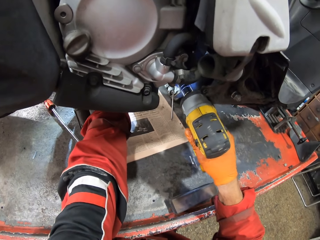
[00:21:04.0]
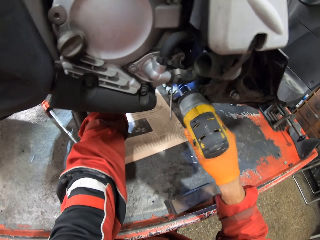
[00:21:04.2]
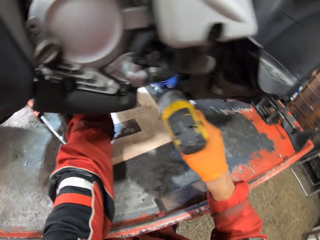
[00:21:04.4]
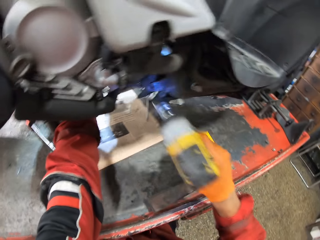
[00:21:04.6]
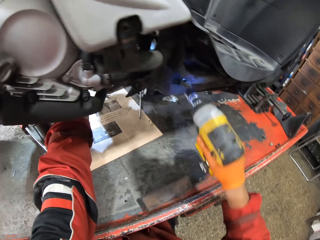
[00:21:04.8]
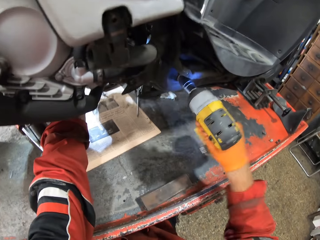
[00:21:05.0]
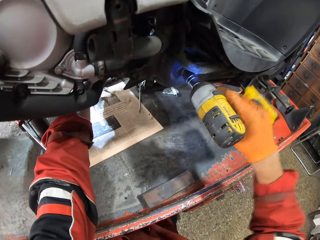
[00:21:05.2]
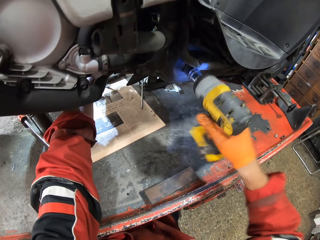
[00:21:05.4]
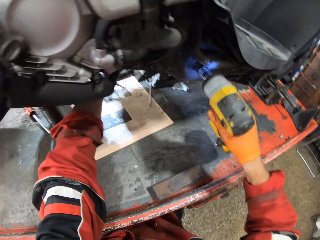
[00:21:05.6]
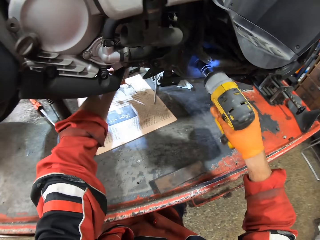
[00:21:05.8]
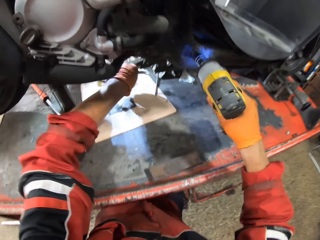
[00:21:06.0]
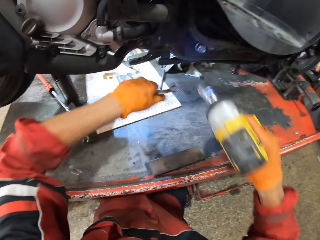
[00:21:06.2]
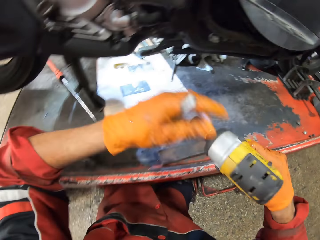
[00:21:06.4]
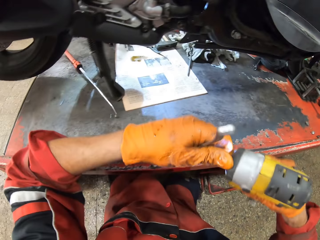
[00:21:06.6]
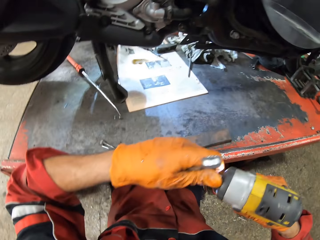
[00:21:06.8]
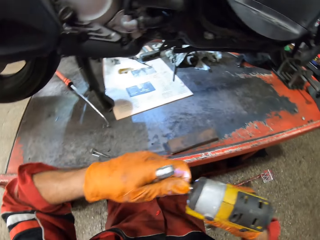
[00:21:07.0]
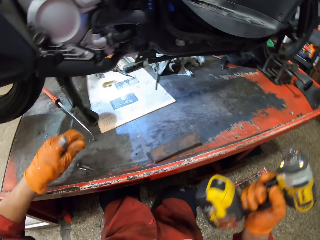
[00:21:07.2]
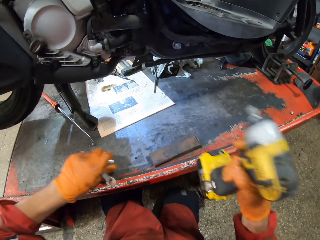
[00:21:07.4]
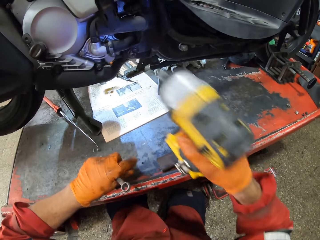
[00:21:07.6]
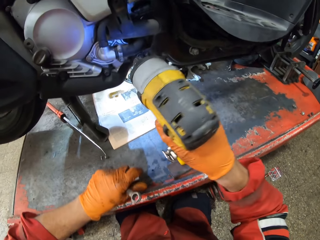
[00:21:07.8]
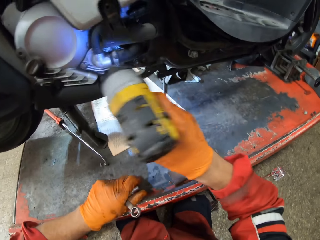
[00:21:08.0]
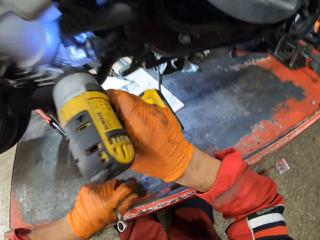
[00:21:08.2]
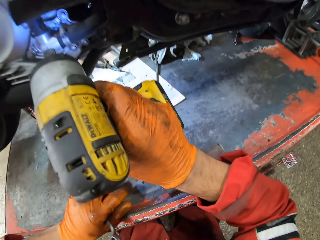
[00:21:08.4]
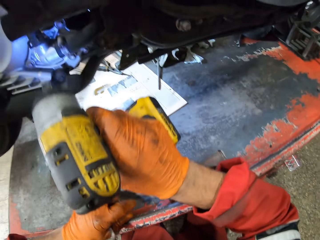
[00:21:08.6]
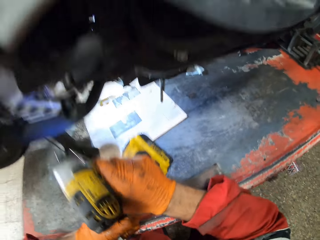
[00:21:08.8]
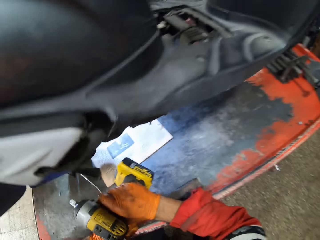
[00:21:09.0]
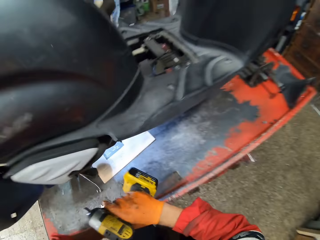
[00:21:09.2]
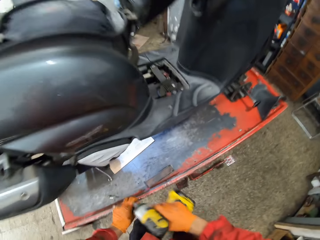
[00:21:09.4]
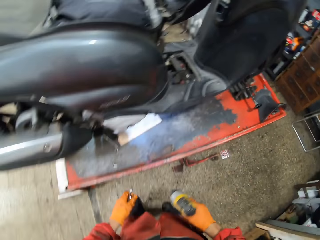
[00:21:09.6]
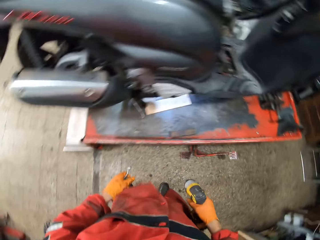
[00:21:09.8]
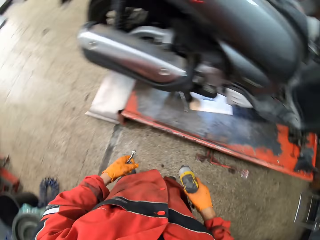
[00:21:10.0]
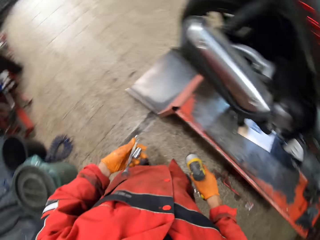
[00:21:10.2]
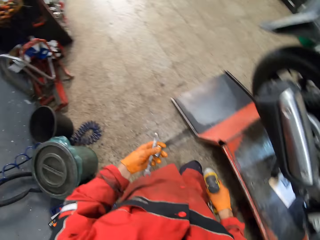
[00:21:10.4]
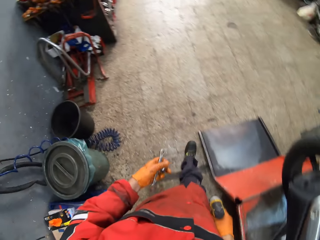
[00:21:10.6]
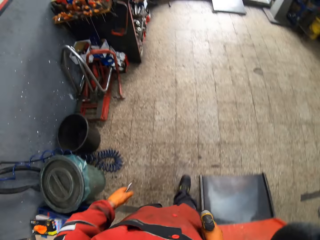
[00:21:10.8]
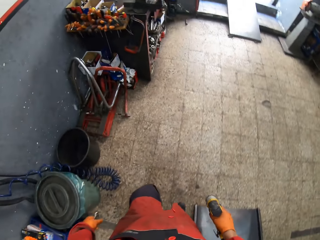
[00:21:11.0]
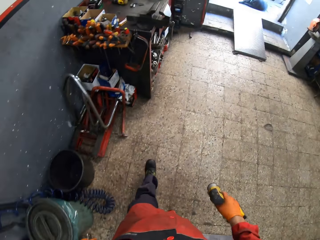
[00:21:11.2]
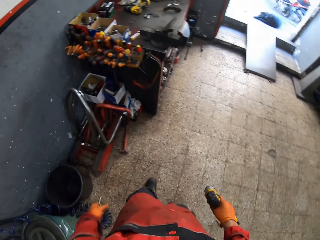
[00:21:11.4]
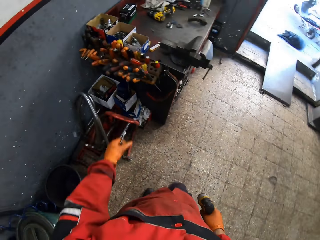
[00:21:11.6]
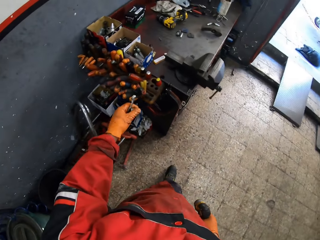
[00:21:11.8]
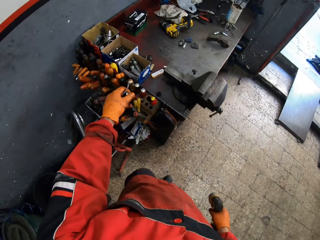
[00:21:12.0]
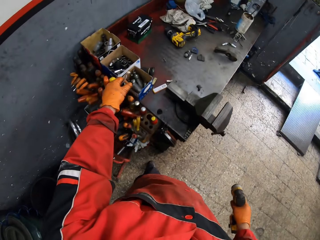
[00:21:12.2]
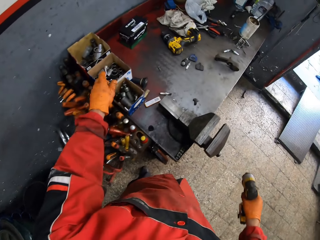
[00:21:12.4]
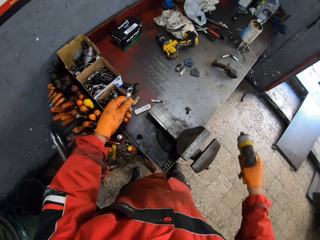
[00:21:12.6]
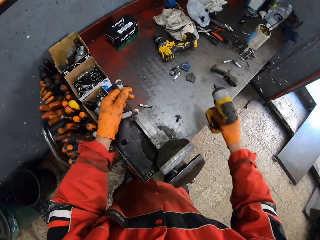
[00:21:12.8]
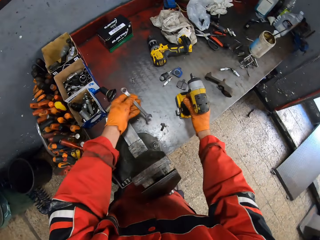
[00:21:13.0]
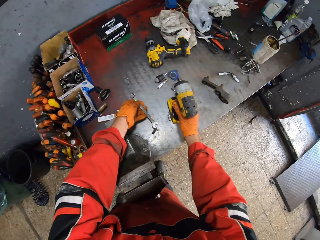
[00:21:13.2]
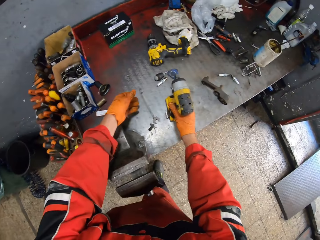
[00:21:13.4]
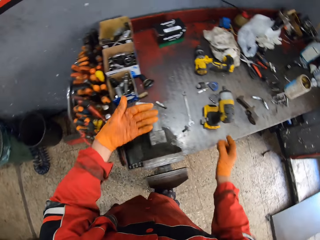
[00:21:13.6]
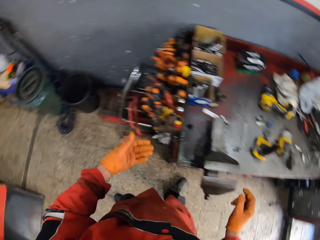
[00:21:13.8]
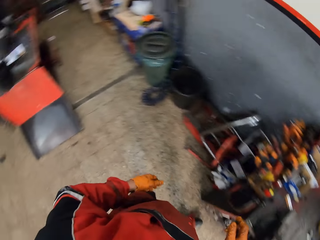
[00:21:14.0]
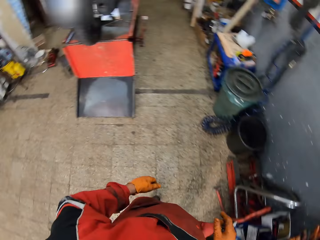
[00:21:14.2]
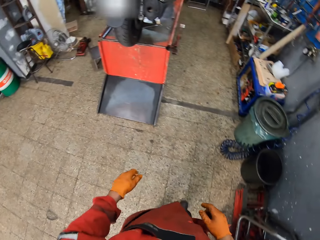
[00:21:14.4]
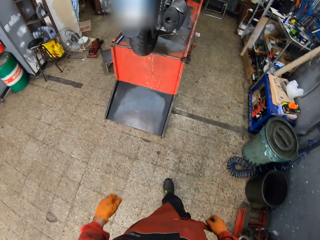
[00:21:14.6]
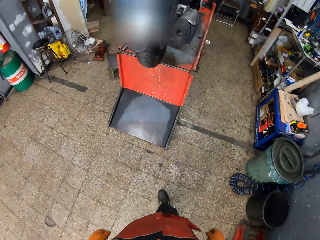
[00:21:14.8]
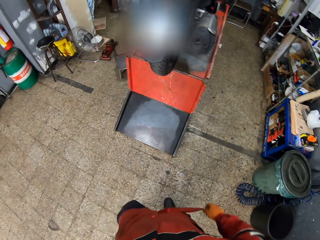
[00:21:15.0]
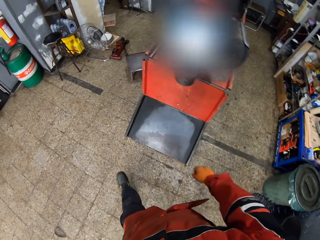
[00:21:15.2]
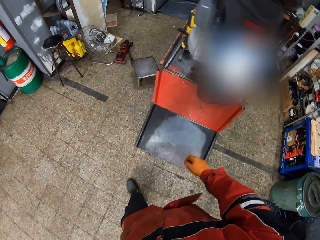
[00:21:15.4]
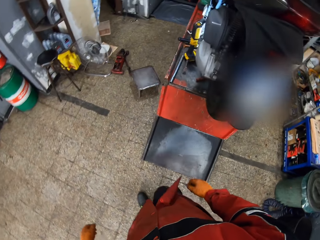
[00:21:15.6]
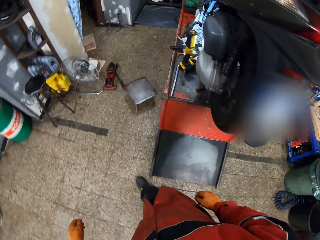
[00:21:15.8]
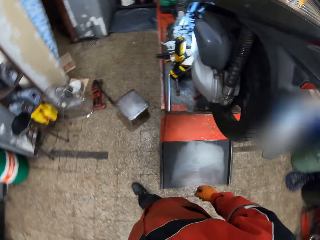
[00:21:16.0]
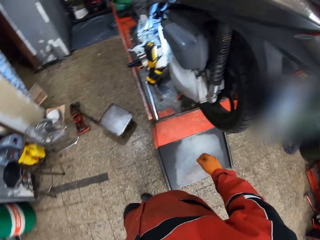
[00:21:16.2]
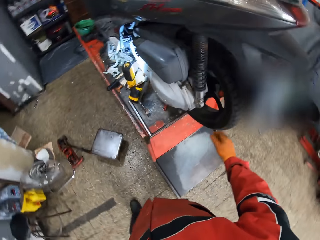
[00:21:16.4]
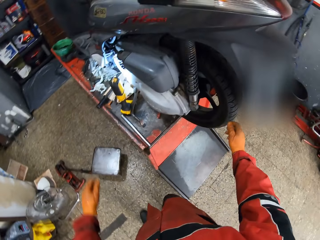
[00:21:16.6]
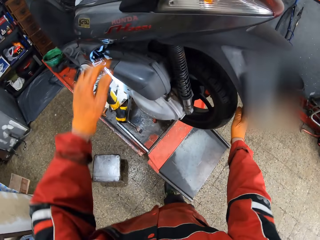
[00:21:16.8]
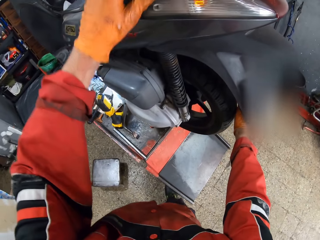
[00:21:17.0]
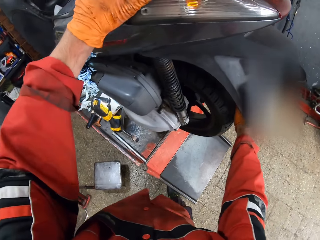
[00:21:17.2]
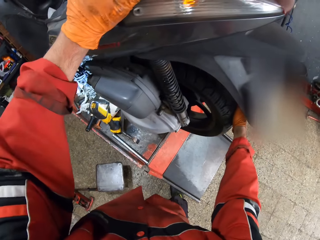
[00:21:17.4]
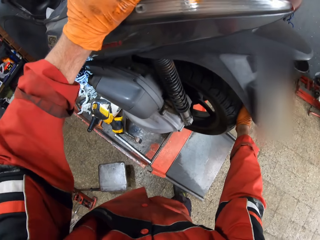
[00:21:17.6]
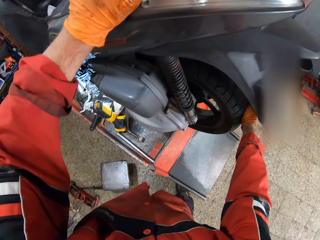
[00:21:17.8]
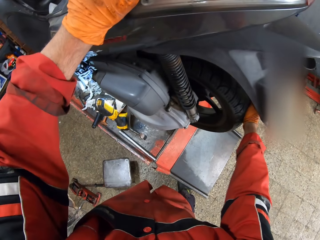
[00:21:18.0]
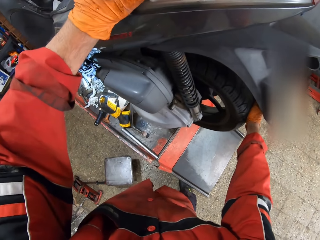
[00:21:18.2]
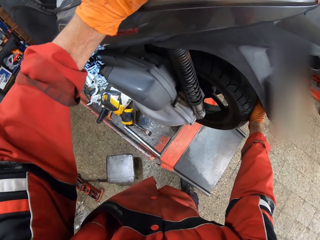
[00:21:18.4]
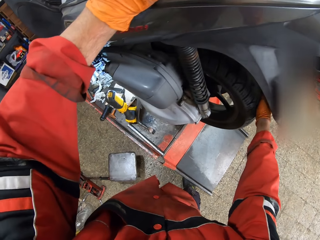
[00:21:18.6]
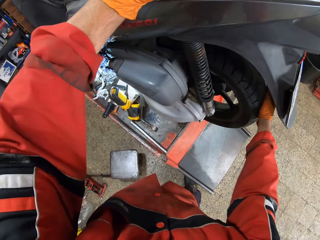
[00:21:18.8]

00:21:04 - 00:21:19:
The camera wearer picks the ring spanner from the workbench with his left hand. He screws another bolt with the electric screwdriver. He removes the bit holder from the electric screwdriver with his left hand. He holds the spanner. He walks towards a tool table. He drops the bit holder in a pack of bit holders with his left hand. He drops the ring spanner and electric screwdriver on the tool table. He walks towards the motorcycle. He touches a tyre of the motorcycle.

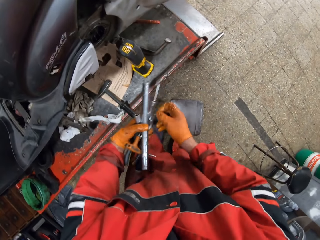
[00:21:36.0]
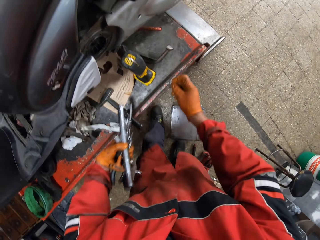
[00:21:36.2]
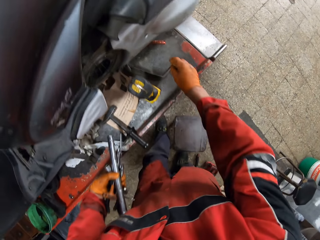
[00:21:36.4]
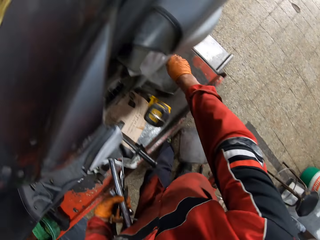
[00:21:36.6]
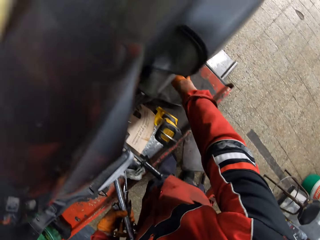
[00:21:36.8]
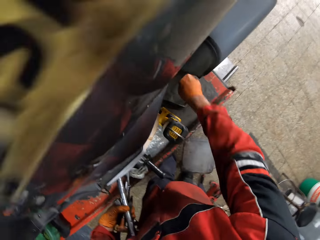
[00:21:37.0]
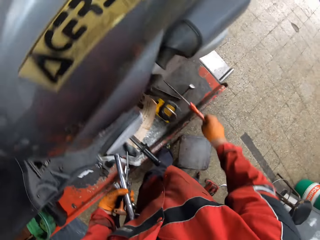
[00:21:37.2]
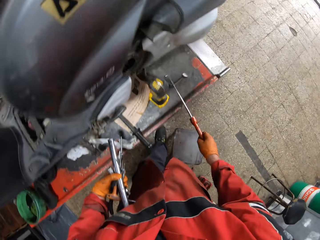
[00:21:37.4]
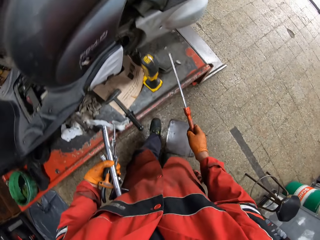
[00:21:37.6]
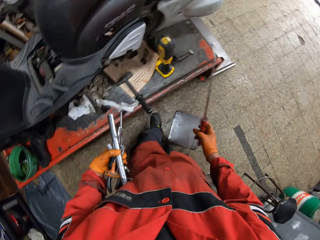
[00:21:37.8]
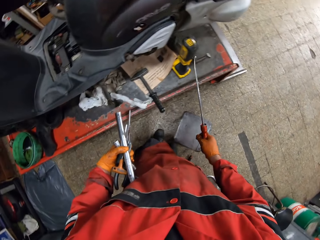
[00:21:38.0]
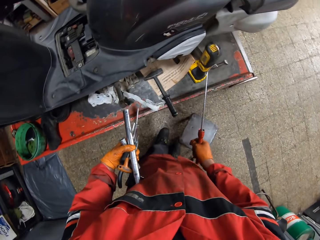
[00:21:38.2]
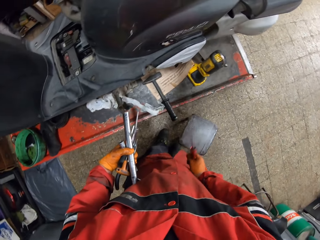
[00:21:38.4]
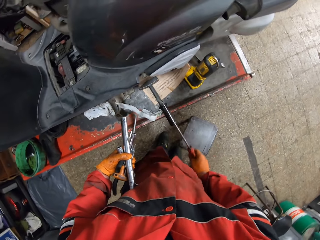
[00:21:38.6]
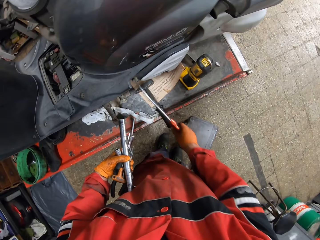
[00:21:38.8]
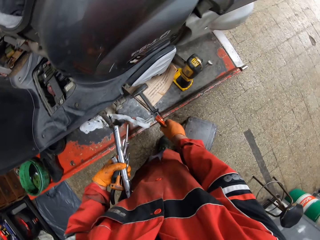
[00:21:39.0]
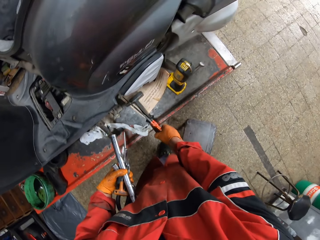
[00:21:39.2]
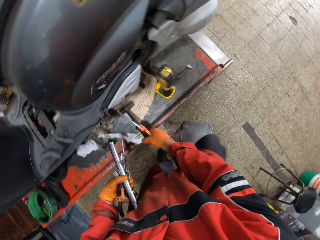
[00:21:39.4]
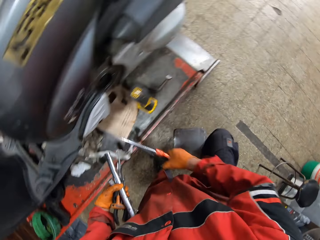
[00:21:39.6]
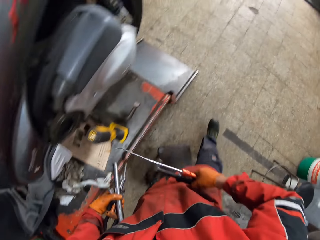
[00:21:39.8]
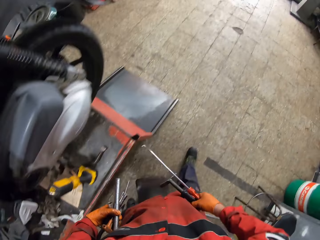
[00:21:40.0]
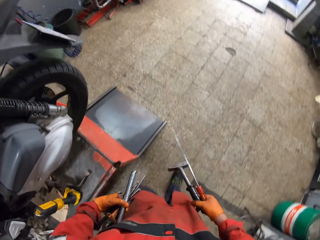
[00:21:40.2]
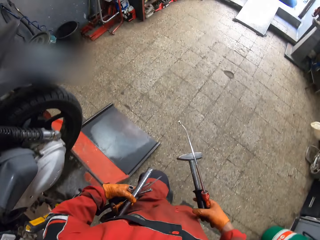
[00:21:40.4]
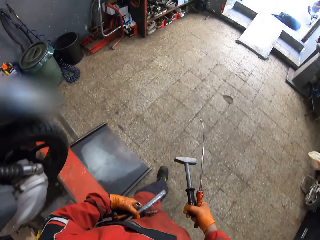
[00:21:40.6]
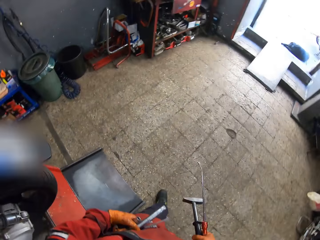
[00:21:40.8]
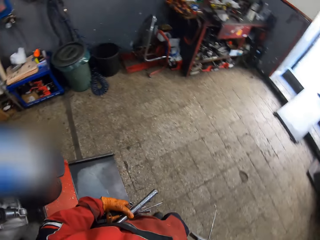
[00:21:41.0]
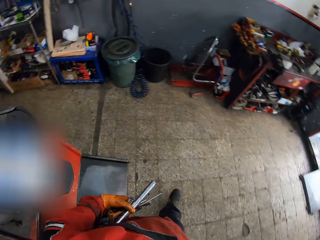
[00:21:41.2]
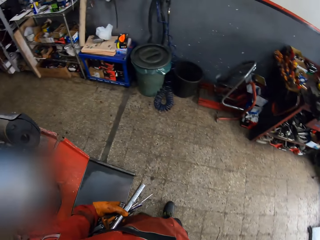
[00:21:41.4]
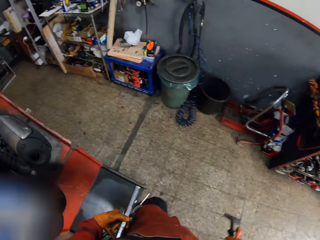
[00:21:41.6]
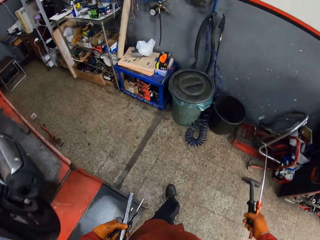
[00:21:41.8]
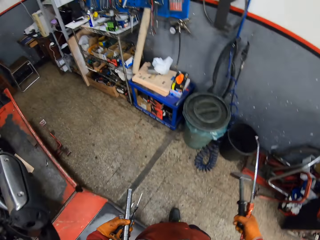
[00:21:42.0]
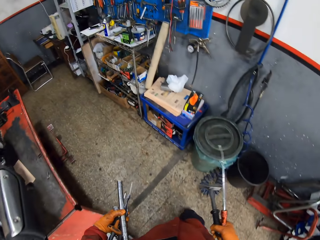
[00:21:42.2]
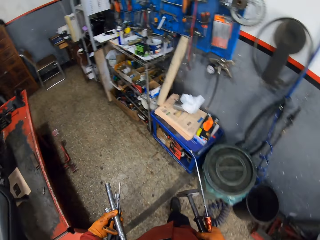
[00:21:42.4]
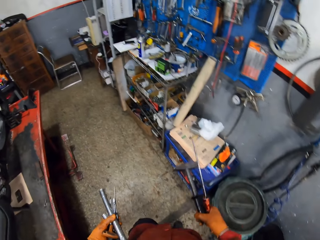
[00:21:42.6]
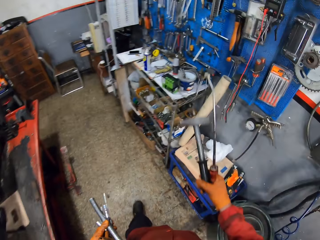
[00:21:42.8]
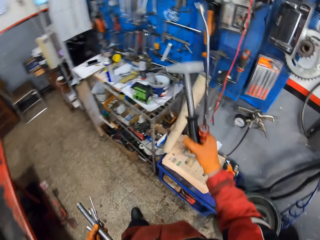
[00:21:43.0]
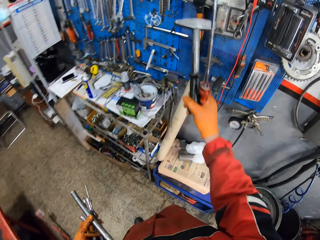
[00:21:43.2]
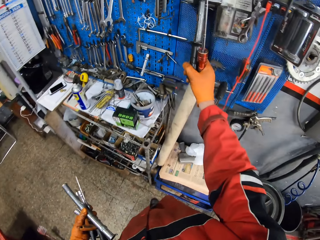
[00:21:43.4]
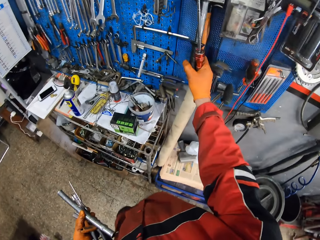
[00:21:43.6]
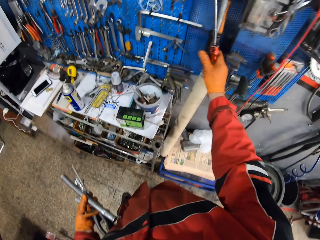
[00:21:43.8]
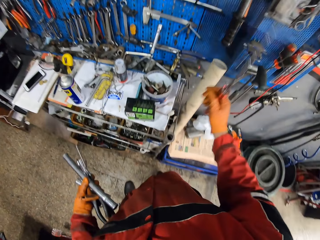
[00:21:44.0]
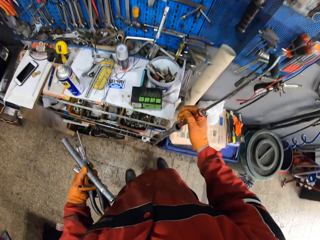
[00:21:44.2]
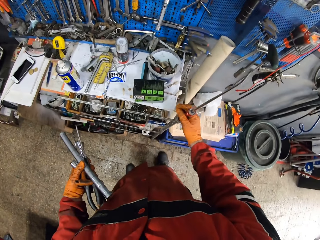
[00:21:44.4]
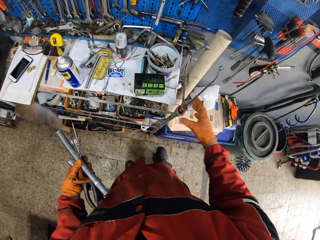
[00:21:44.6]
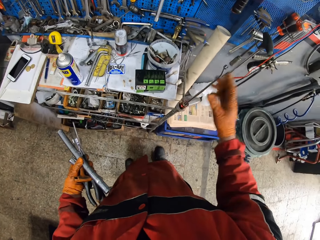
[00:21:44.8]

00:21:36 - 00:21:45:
The camera wearer picks a long pruner or chisel from the workbench with his right hand. He picks the hammer from the workbench with his right hand. He walks to the other side of the motorcycle. He hangs the hammer on a wall tool rack with his right hand. He puts the long pruner in a hole.
